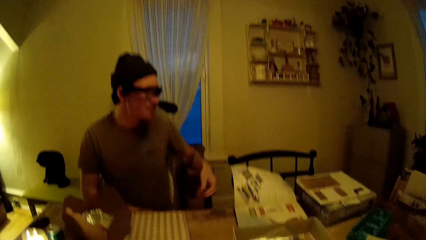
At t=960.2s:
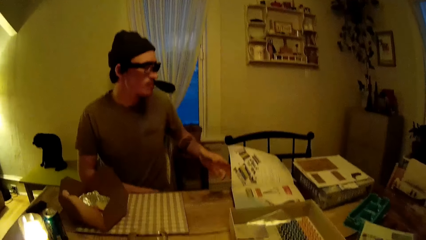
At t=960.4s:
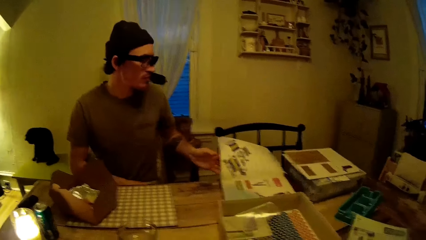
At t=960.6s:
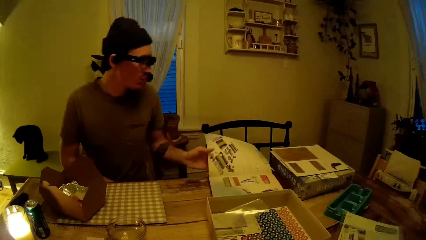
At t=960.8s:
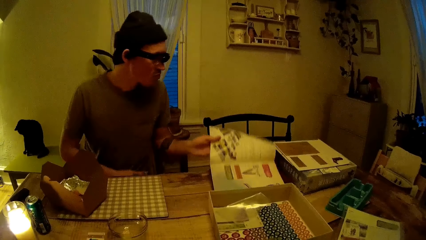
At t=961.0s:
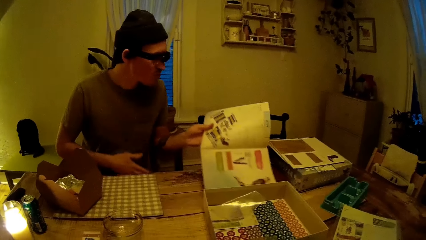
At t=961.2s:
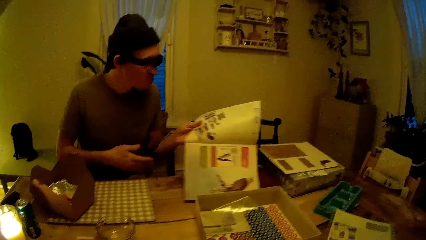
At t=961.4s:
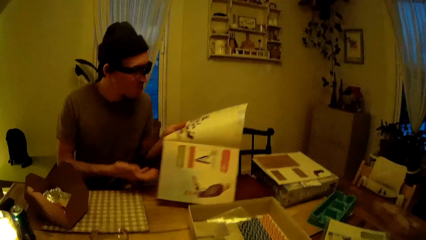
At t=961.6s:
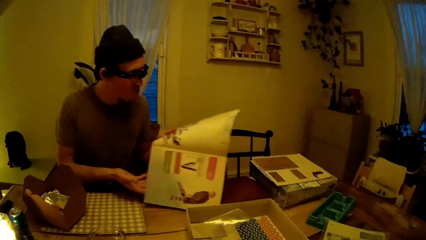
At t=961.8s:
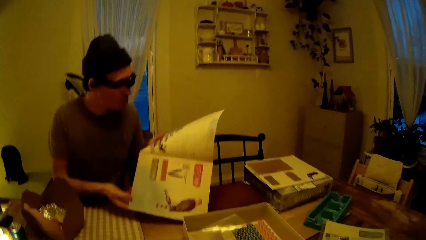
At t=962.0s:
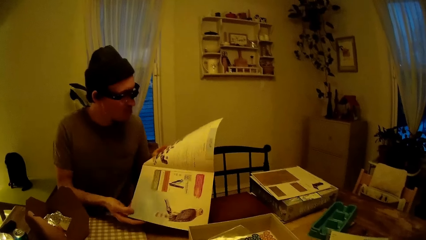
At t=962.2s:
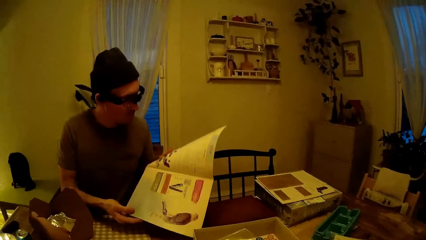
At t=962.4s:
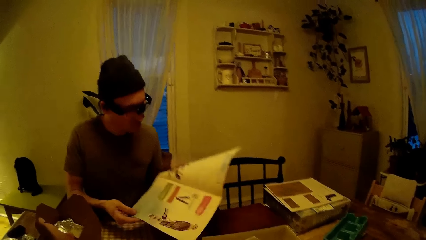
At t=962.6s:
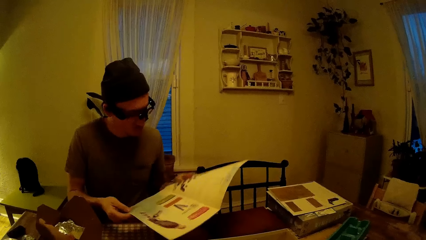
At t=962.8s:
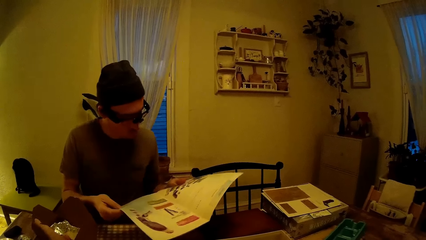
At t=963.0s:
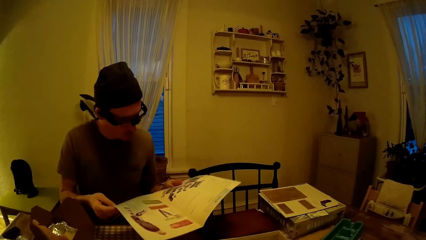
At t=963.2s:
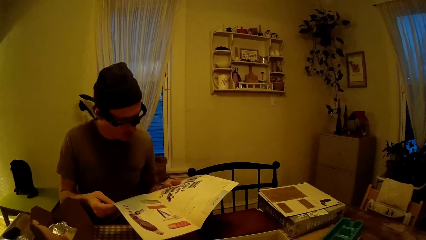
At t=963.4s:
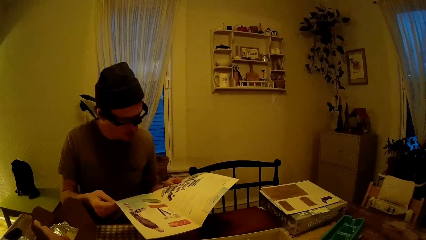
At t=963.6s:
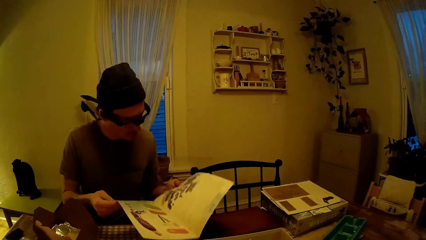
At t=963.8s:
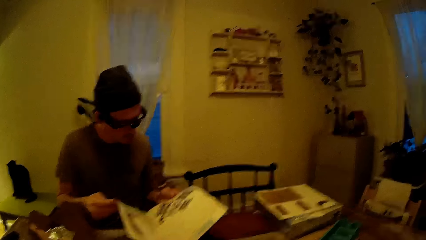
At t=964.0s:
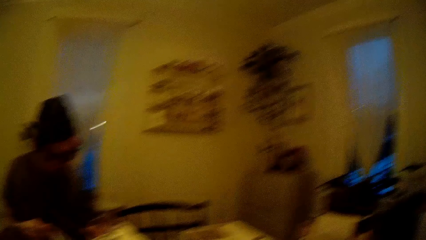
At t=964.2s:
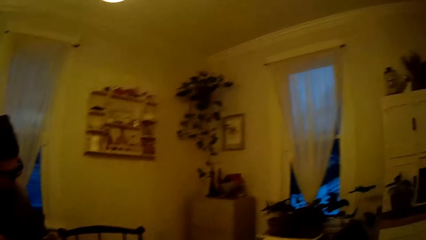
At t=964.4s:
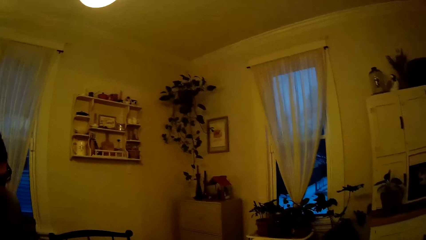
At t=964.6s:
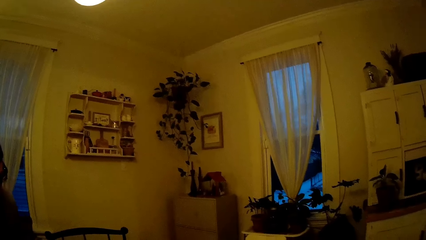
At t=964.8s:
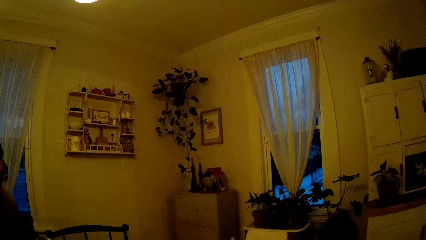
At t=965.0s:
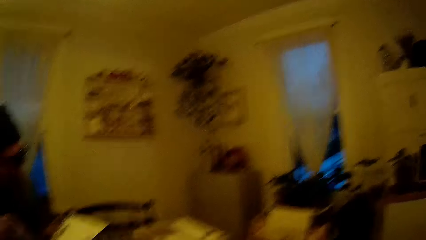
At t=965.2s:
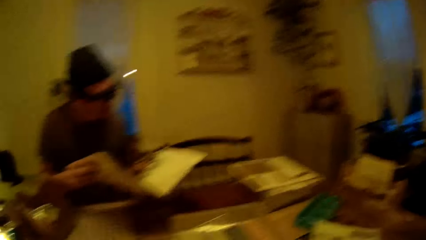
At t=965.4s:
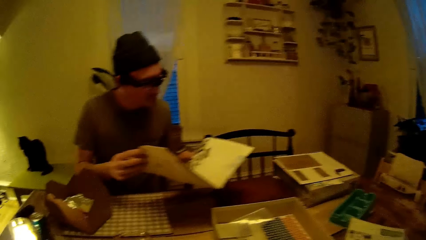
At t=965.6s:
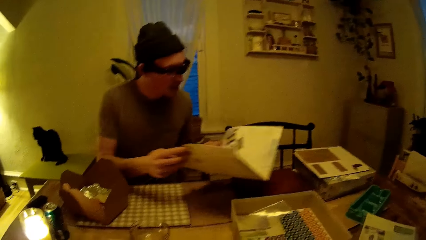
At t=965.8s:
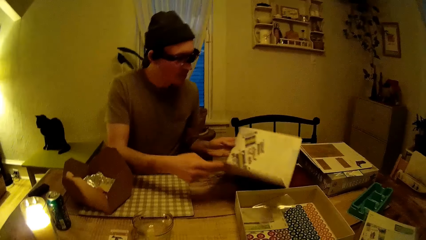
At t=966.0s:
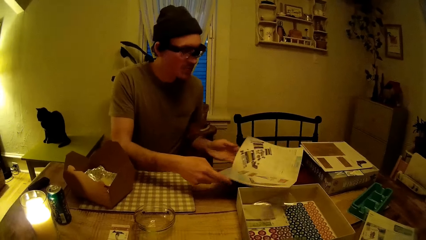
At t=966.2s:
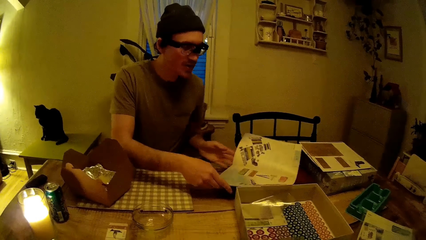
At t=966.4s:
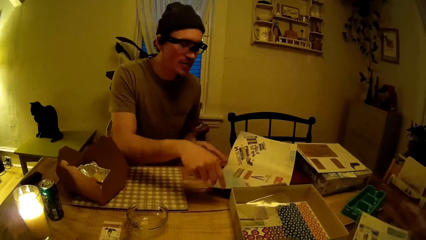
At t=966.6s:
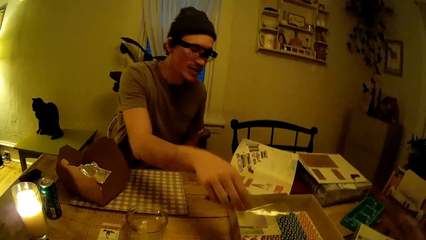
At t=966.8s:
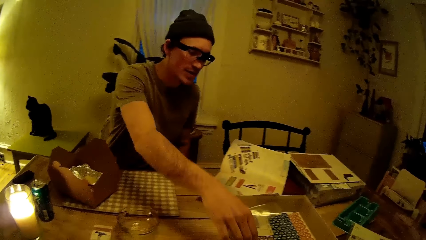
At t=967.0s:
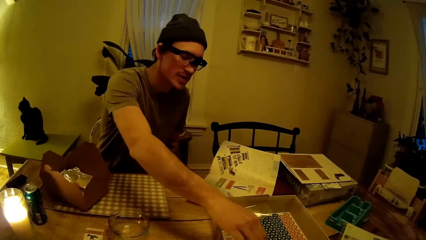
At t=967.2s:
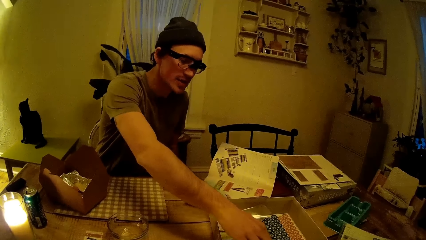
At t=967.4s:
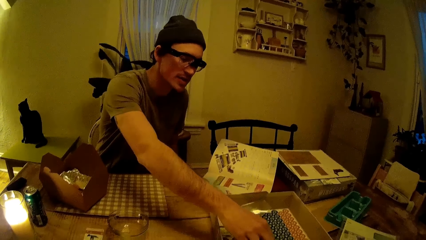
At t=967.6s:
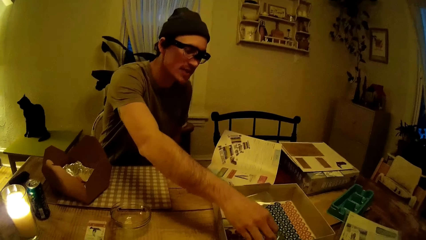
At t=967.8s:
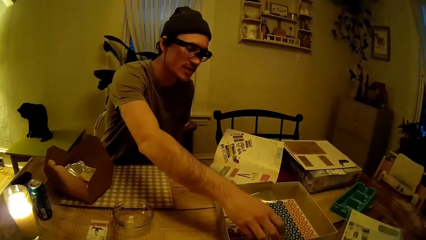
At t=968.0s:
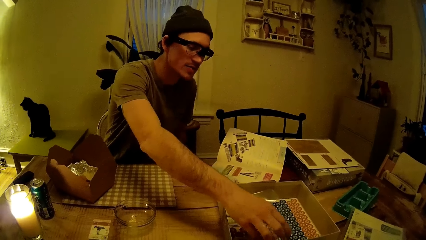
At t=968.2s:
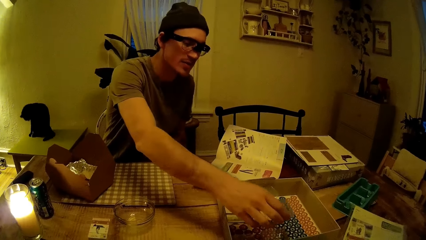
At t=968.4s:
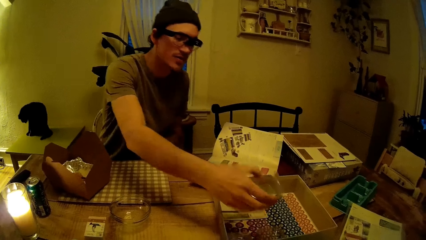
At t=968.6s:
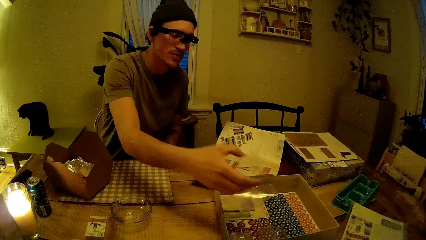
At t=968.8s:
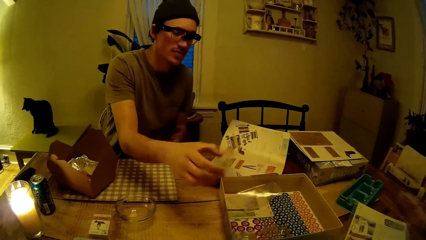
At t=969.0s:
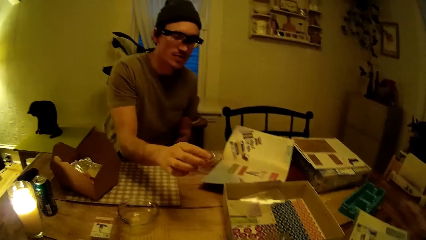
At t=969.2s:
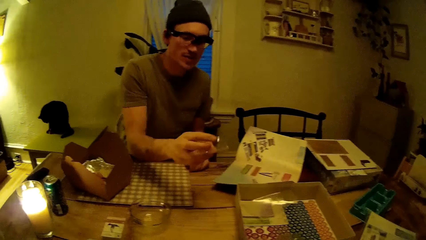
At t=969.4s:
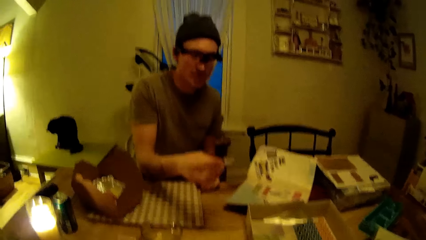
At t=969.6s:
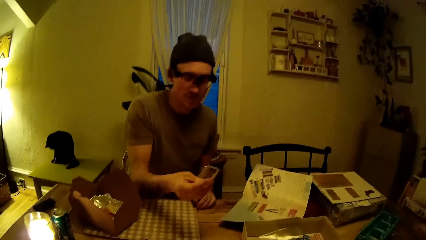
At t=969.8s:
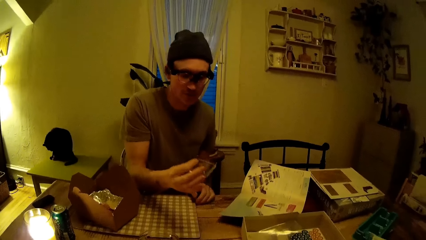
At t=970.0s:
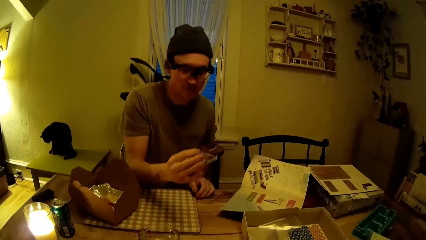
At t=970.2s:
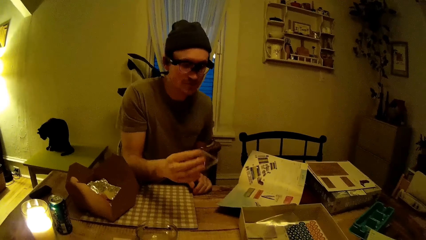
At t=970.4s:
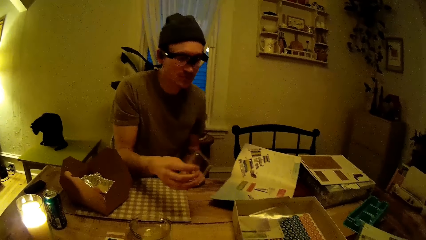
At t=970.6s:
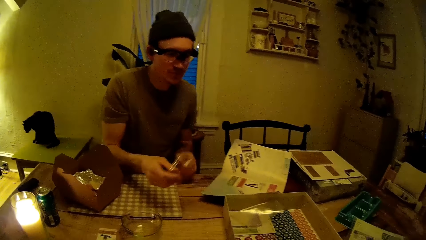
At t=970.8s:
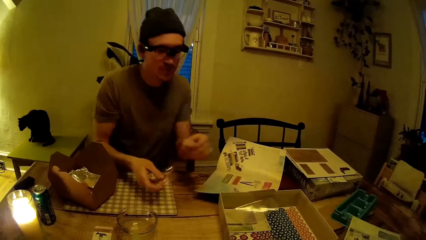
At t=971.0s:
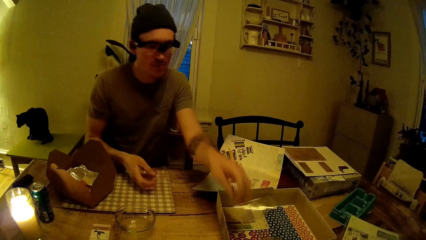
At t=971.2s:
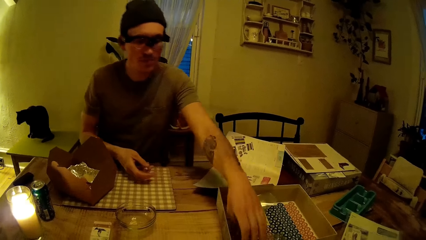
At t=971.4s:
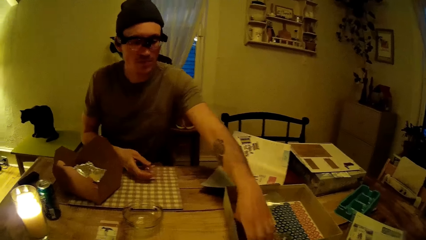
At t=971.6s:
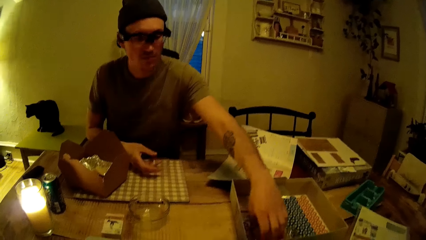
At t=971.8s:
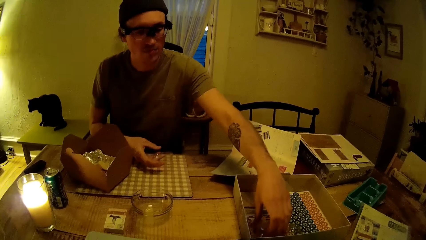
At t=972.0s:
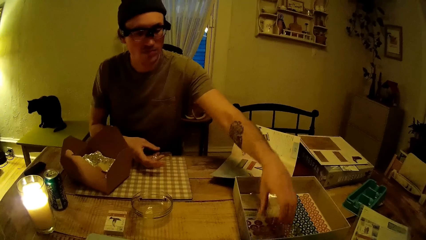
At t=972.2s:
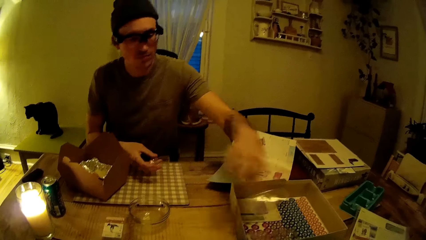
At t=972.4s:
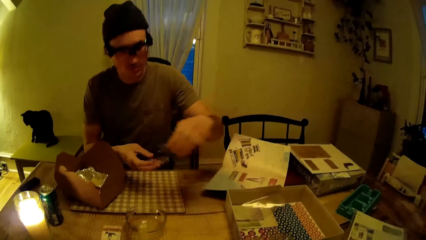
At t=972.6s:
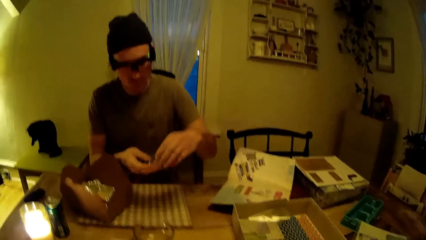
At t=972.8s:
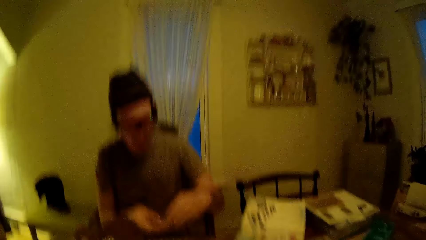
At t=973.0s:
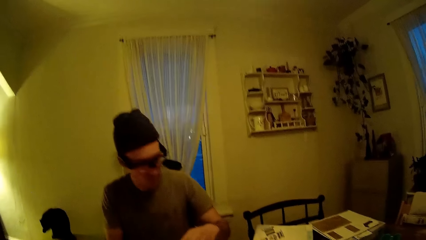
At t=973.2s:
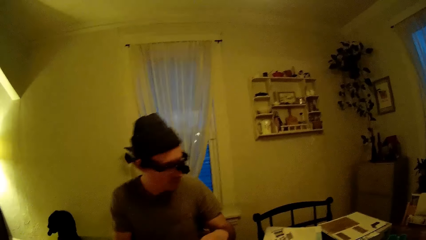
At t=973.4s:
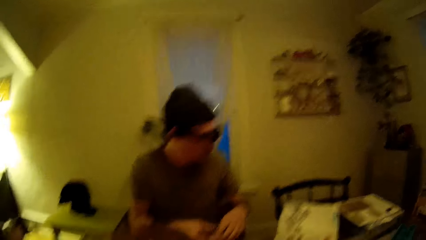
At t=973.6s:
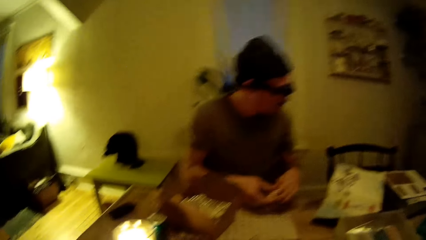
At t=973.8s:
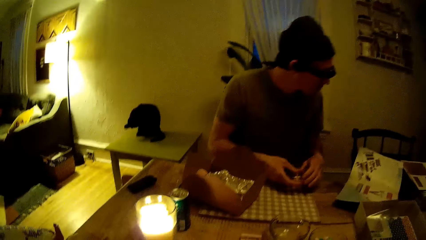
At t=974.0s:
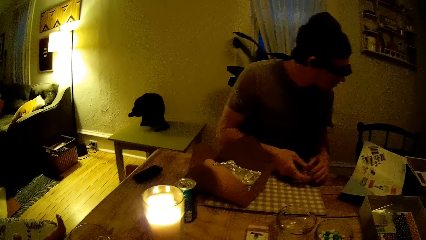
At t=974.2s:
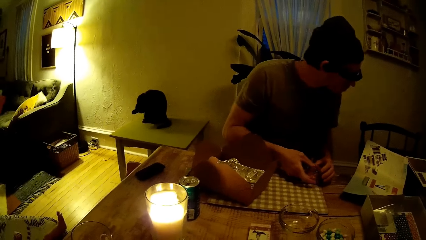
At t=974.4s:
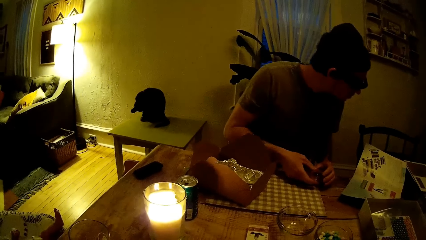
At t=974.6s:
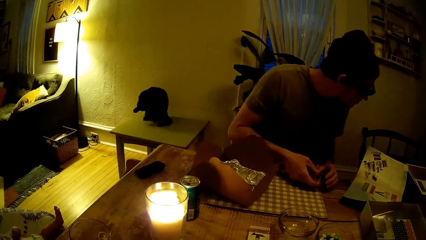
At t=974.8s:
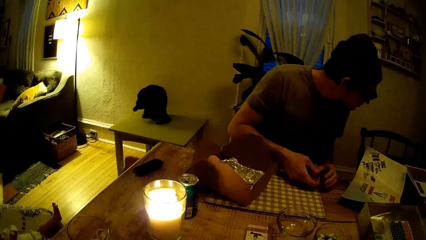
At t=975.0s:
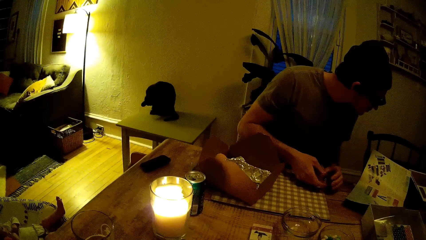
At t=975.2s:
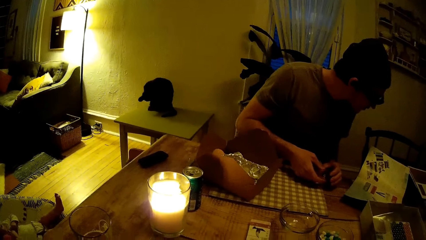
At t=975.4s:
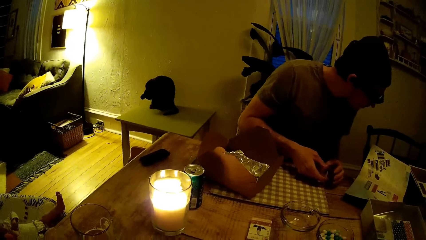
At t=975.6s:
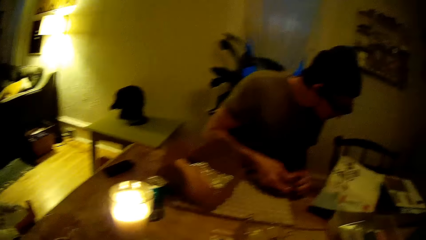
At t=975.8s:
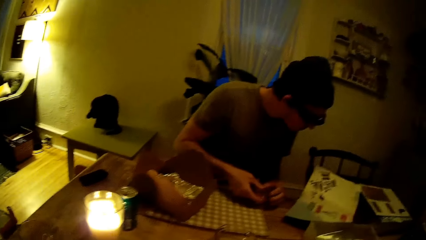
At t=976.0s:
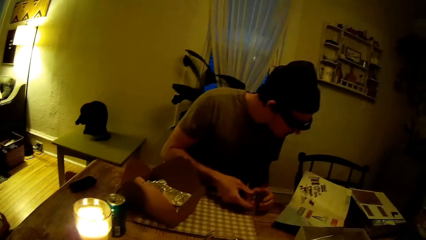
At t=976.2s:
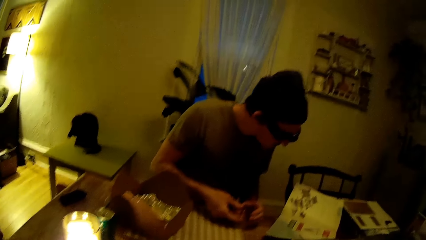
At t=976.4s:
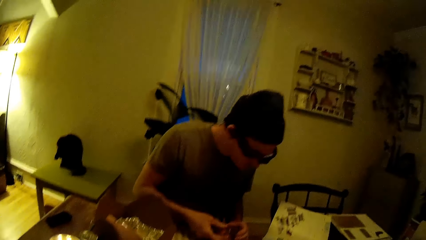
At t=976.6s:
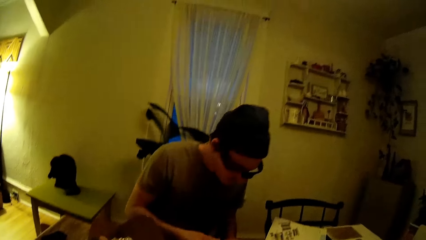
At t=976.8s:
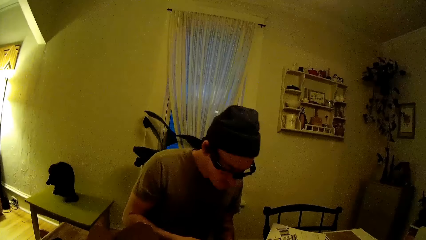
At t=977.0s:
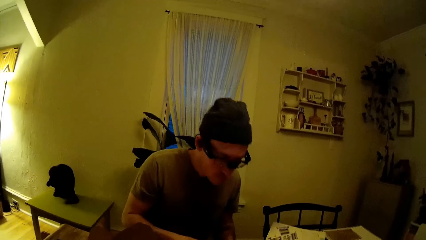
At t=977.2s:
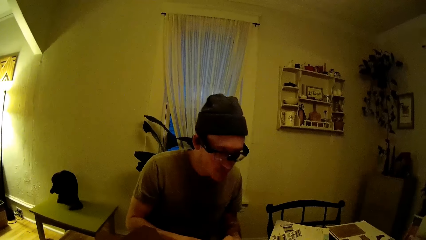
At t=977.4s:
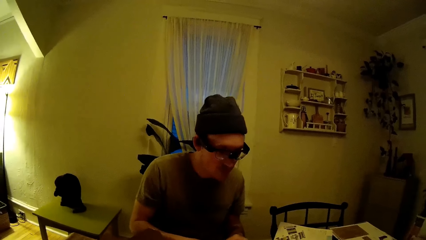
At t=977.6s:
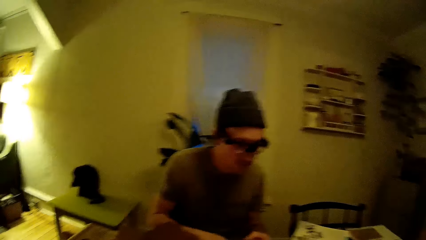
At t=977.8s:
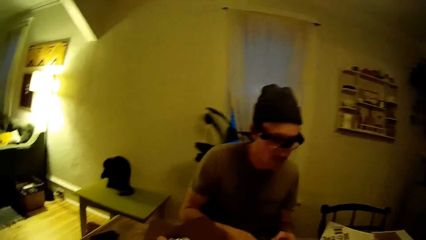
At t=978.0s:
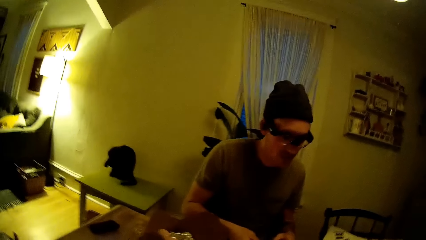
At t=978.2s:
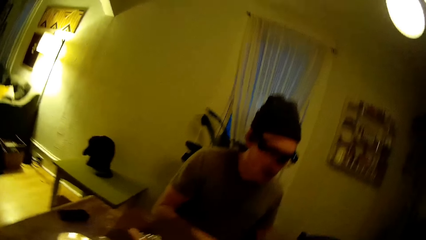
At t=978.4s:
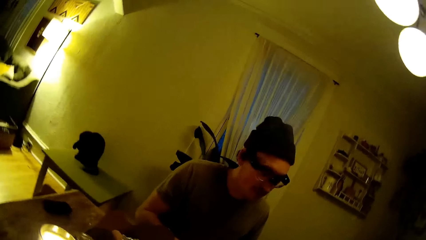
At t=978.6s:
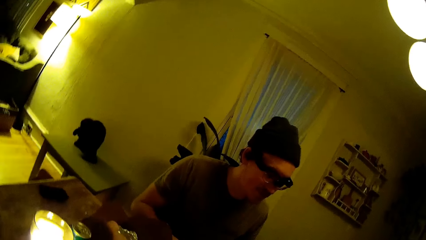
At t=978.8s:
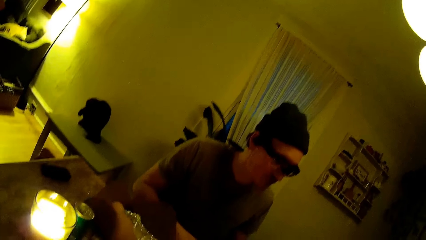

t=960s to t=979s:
The man picks up a magazine and holds the magazine. The camera wearer looks through a window. The man puts the magazine on a table, picks up something from the table, holds something, and picks up something from the table. The camera wearer looks at the man. The man reads the magazine on the table. The camera wearer converses with the man.
